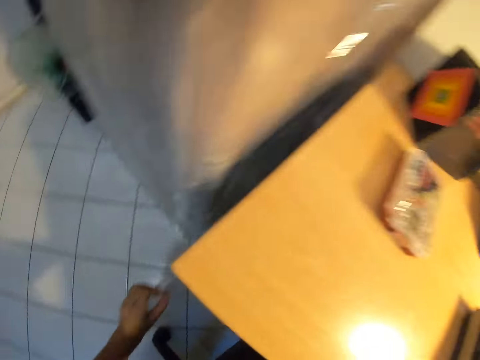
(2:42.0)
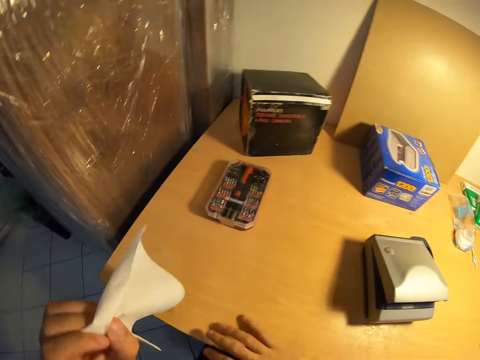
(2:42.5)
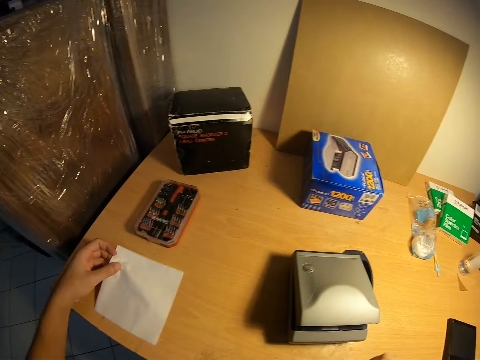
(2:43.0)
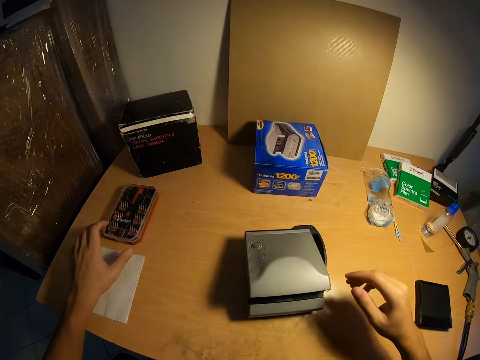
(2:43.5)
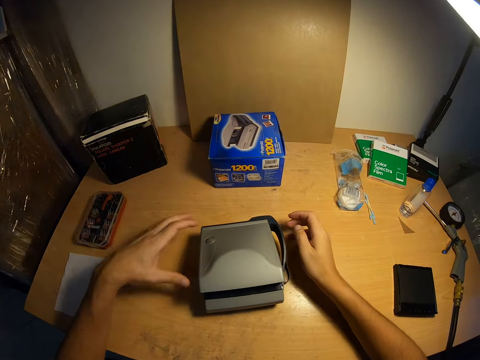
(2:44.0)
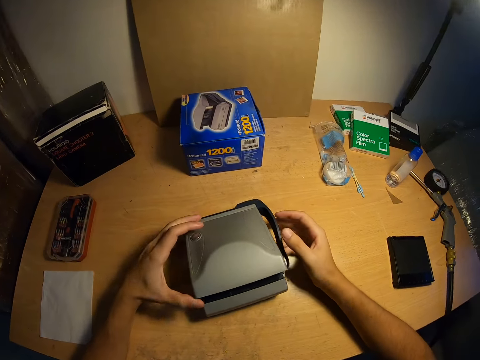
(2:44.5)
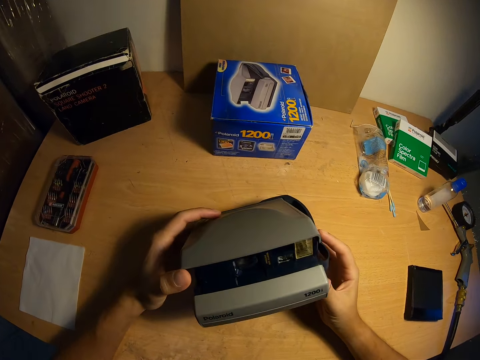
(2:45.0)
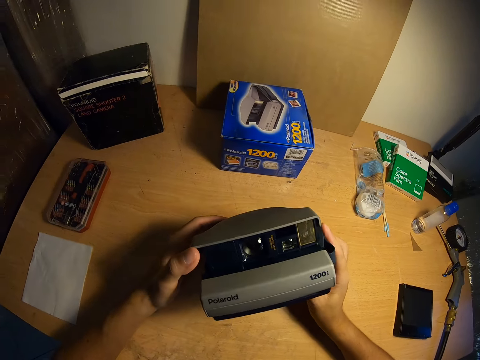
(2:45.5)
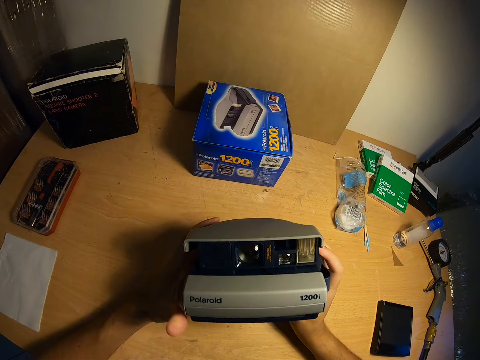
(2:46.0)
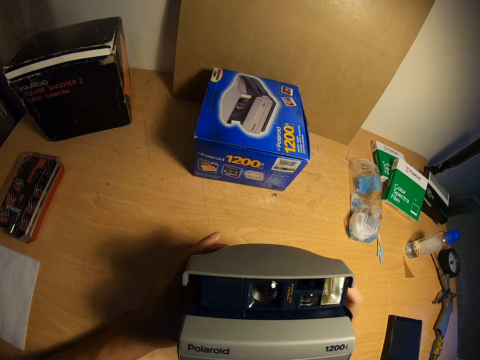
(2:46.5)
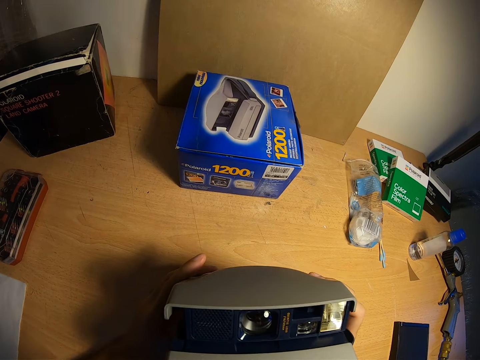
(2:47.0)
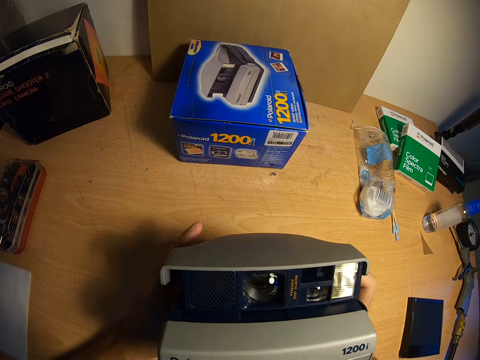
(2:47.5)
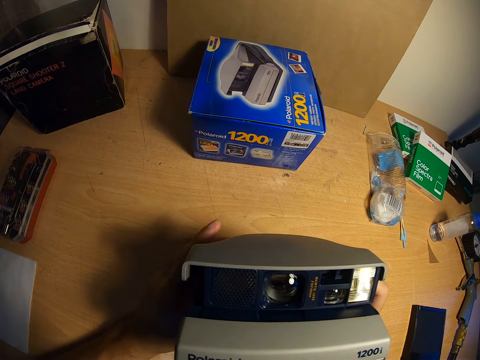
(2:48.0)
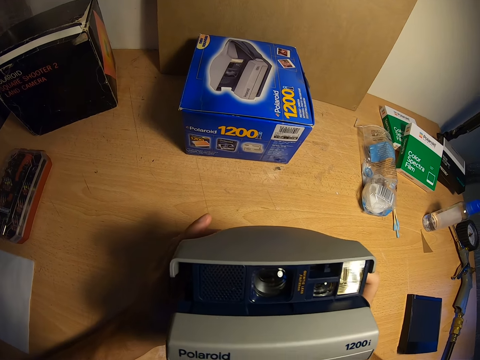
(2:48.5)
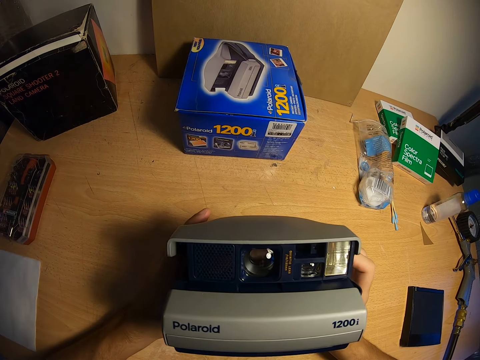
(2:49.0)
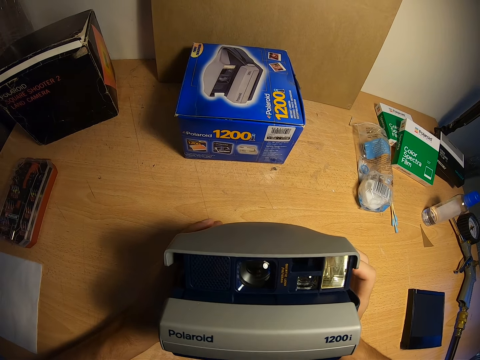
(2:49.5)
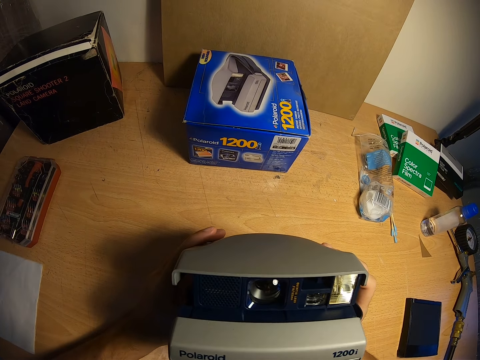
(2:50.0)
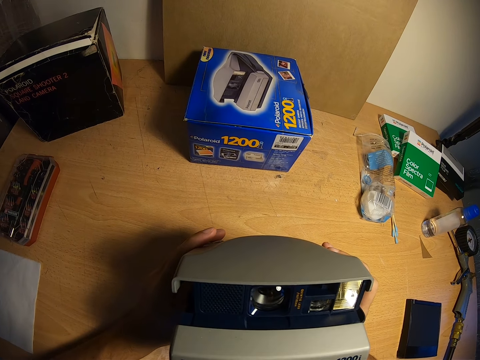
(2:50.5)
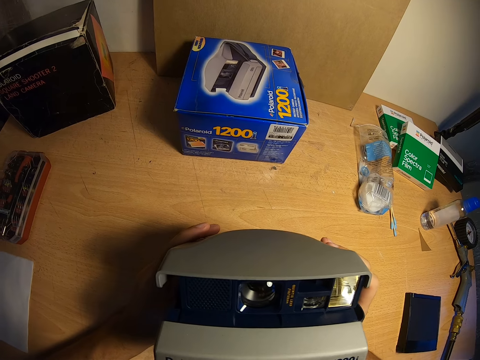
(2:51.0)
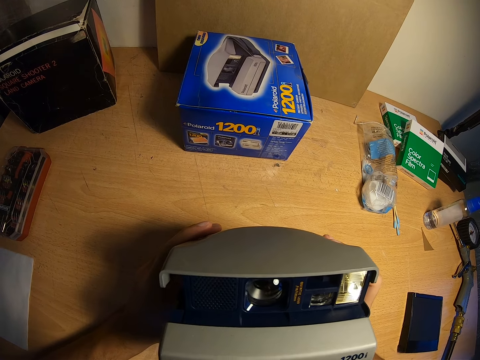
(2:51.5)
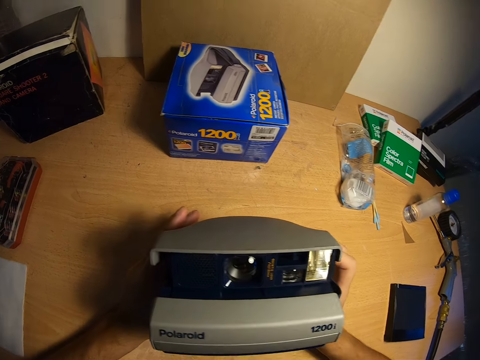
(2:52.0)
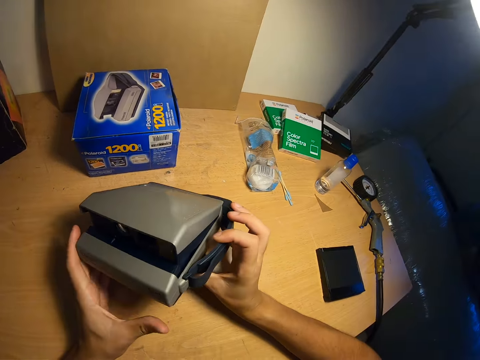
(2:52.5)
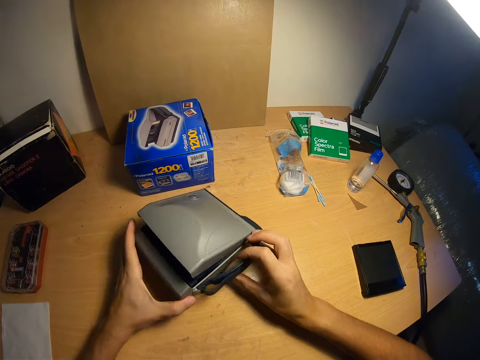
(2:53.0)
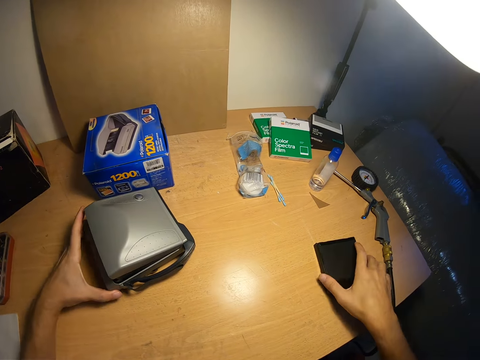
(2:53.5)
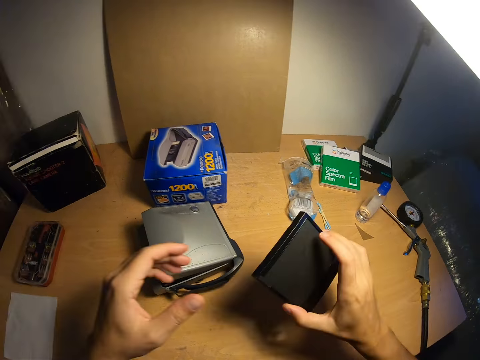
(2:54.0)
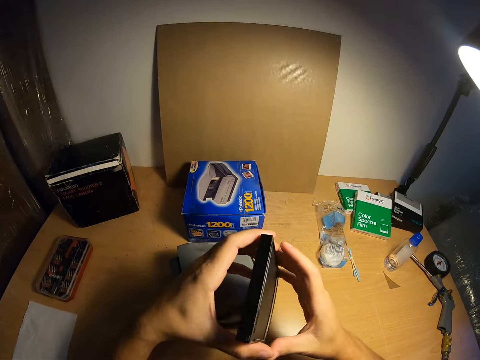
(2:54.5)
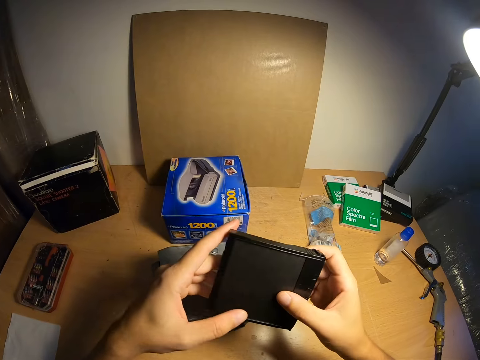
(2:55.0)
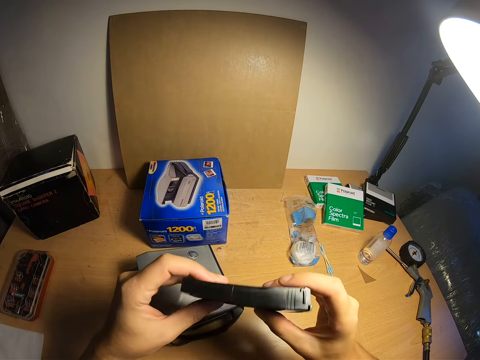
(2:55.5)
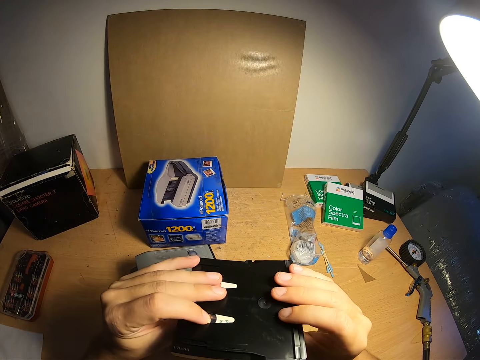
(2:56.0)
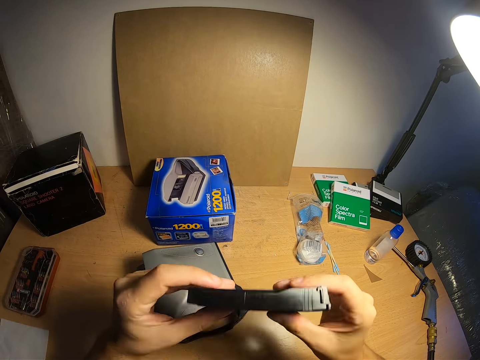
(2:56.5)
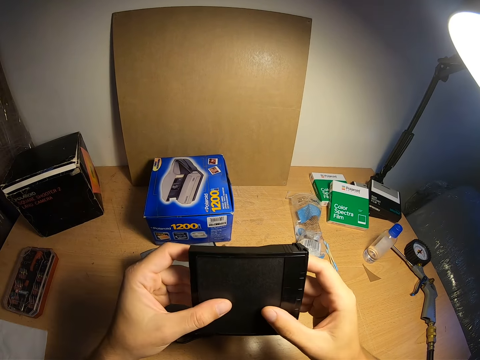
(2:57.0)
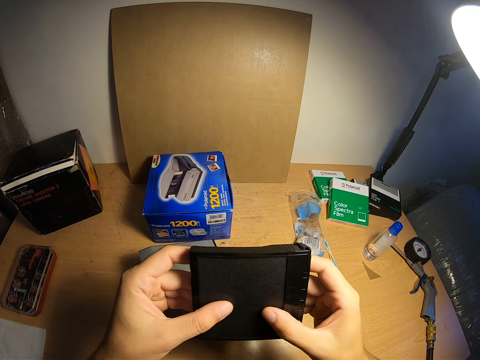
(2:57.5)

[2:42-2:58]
The camera wearer drops the white sheet of paper in his left hand on the table. He holds the camera on the table with both hands. He opens the upper part of the camera with both hands. He lifts the camera from the table. He stares at the camera. He drops the camera on the table. He removes his right hand from the camera. He picks up the cartridge or film from the table with his right hand. He lifts the film from the table. He holds the film with his other hand. He handles the cartridge with both hands. He checks out the film.

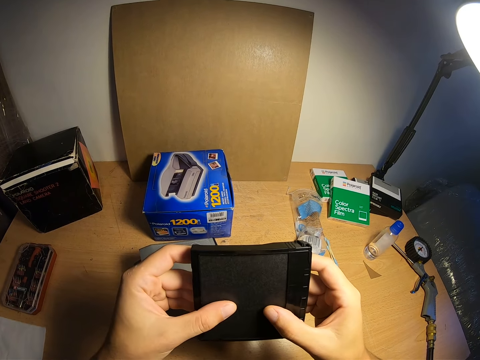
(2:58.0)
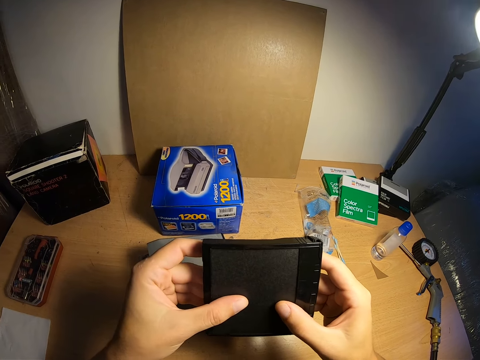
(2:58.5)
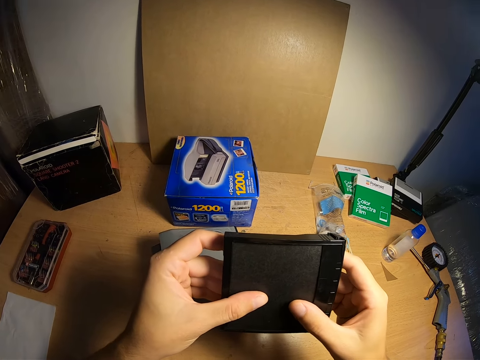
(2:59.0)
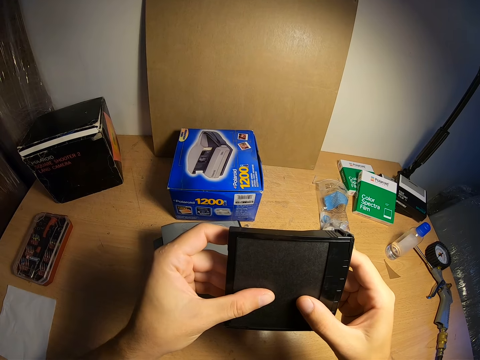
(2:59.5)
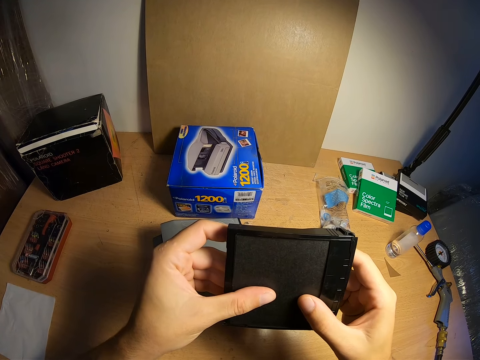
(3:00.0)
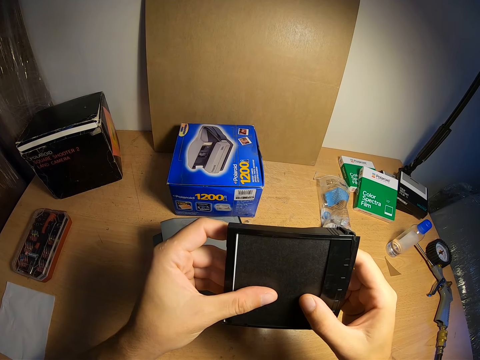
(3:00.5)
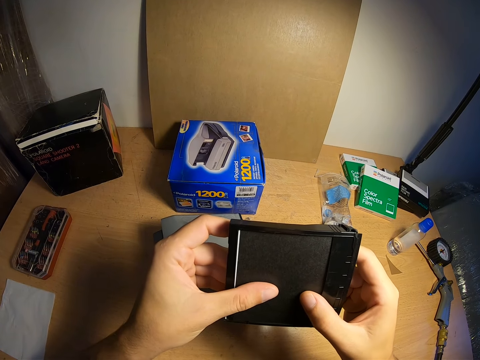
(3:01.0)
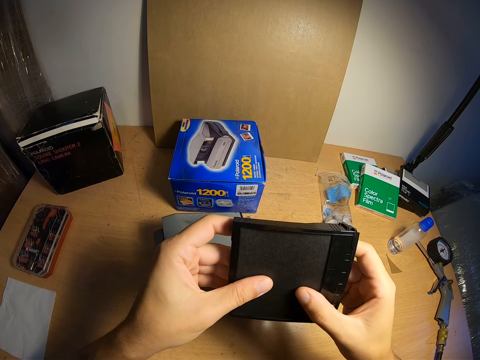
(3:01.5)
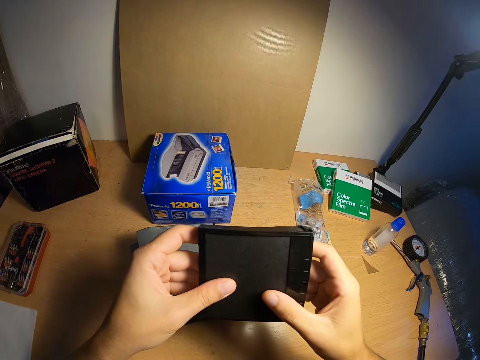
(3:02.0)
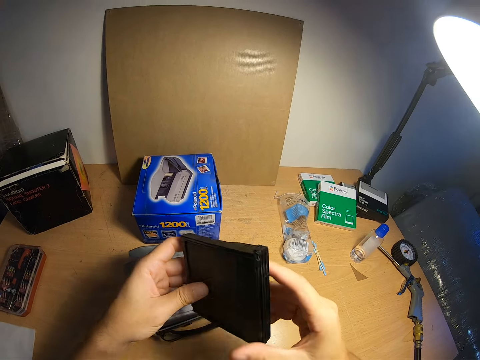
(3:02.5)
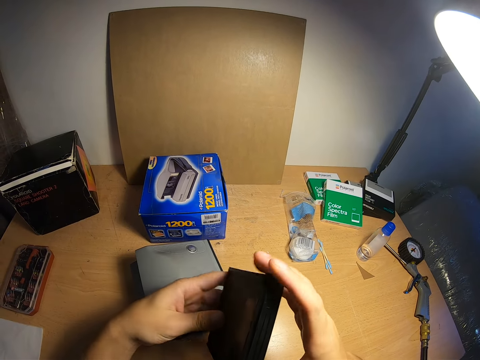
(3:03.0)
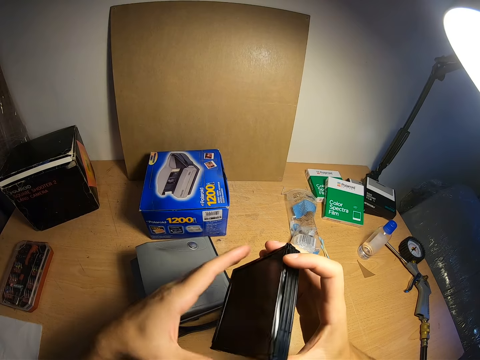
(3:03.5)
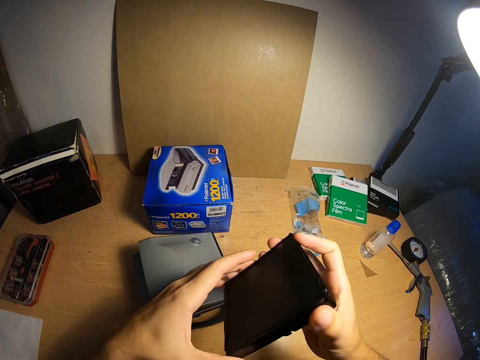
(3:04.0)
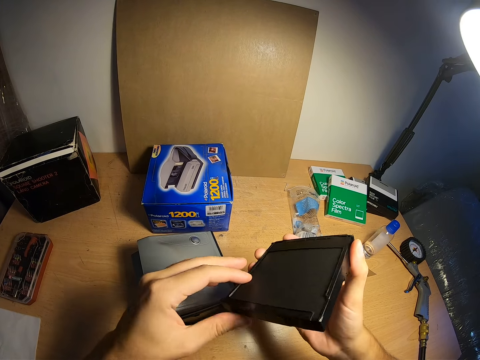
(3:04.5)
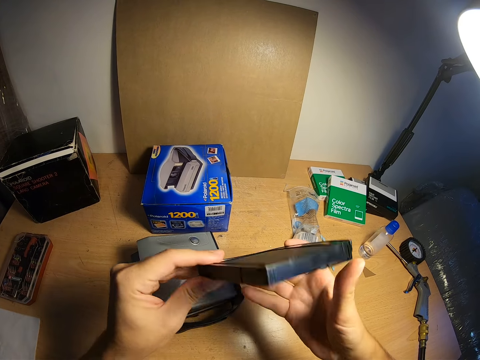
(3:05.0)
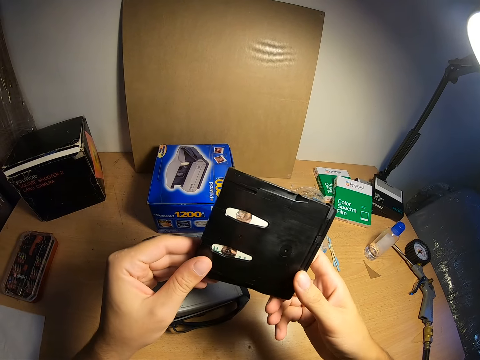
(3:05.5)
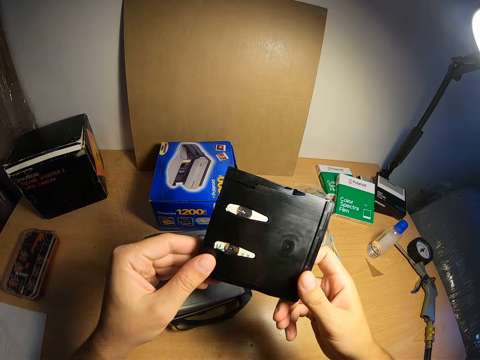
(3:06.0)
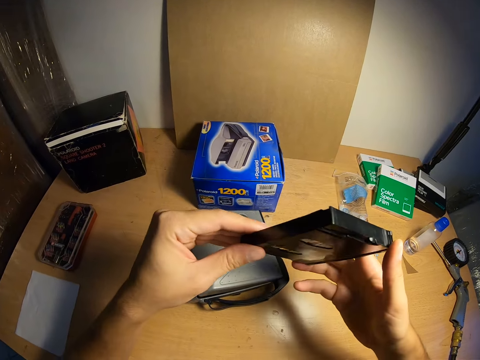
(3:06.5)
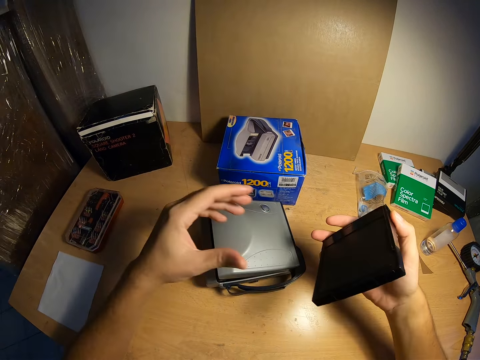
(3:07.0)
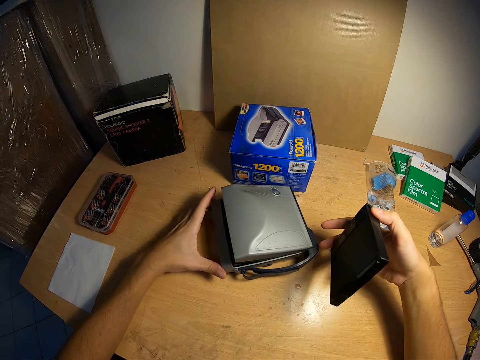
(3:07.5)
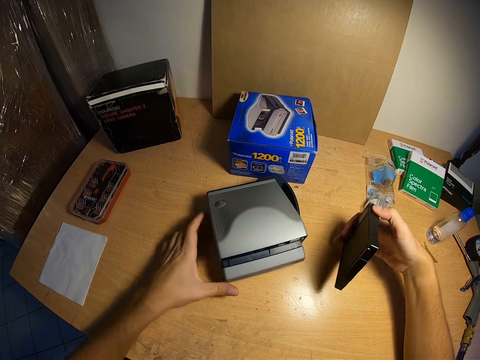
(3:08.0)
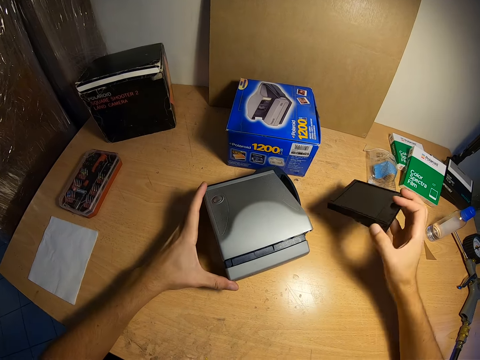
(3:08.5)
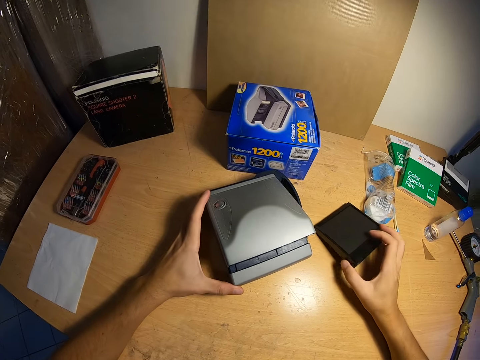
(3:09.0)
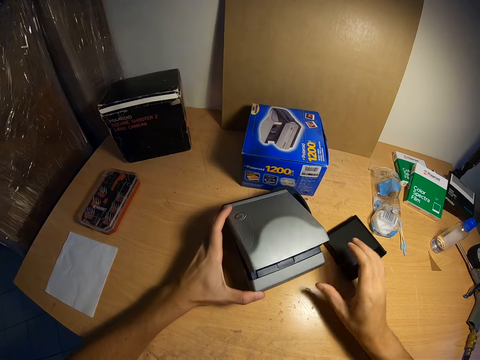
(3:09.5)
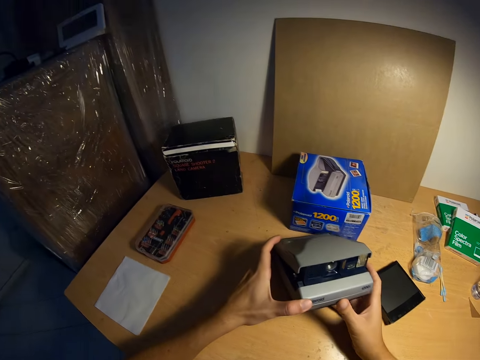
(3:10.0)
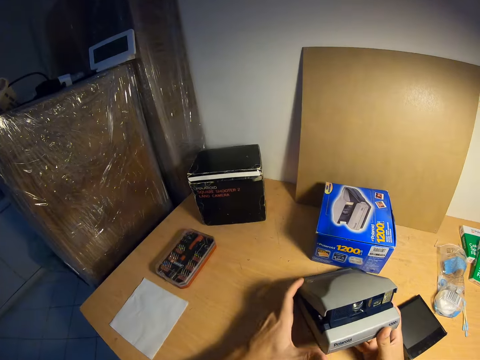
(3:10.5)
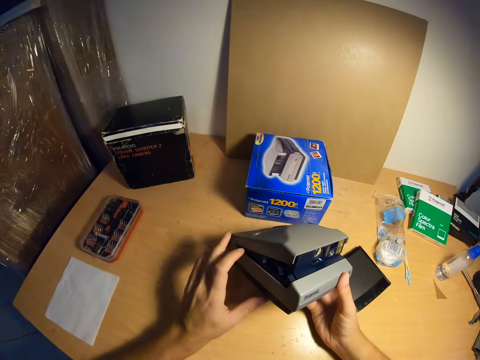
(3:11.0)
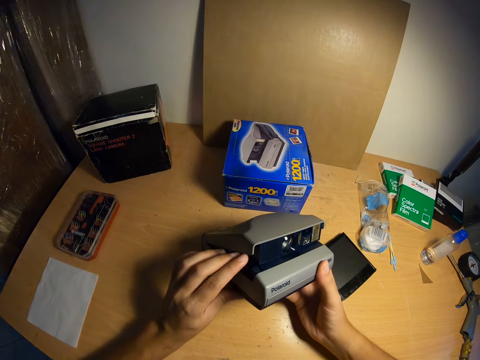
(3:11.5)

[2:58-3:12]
The camera wearer clicks the film cover. He pushes down the film cover. He examines the film or cartridge. He grabs the camera. He adjusts the camera on the table with his left hand. He places the cartridge in his right hand on the table. He touches the camera with both hands. He picks up the camera.
